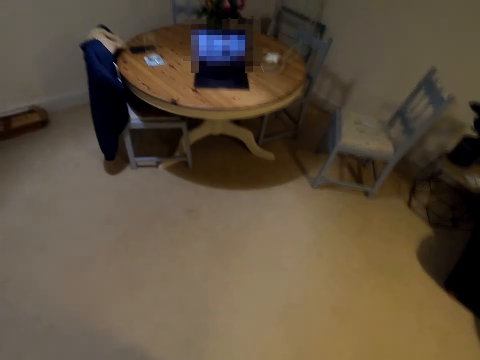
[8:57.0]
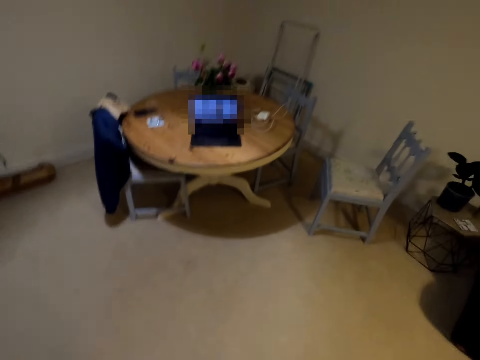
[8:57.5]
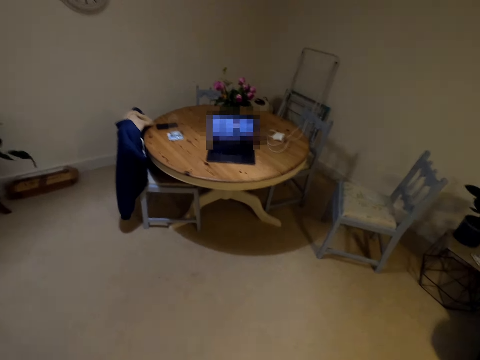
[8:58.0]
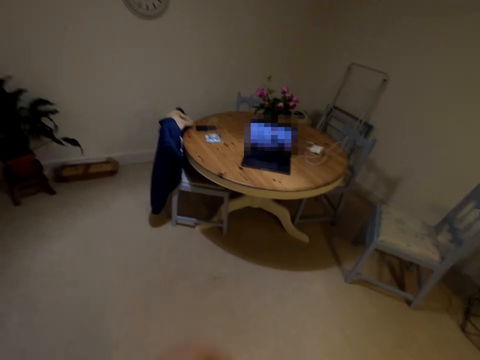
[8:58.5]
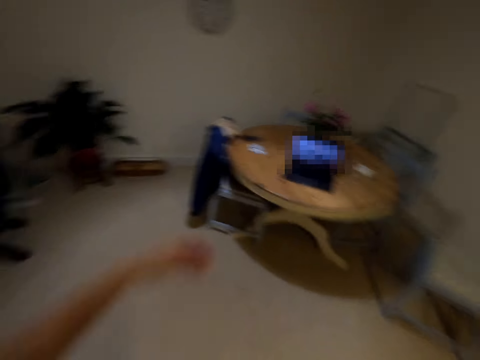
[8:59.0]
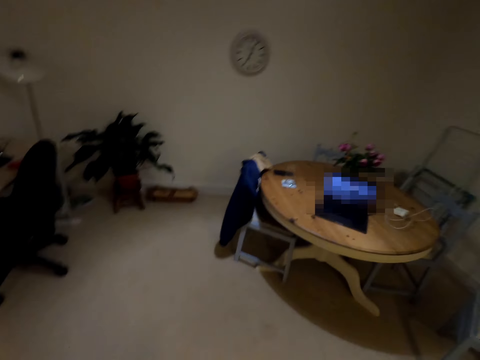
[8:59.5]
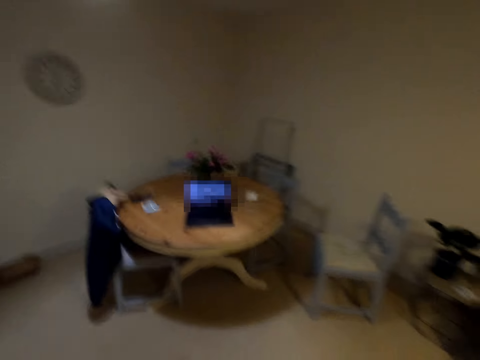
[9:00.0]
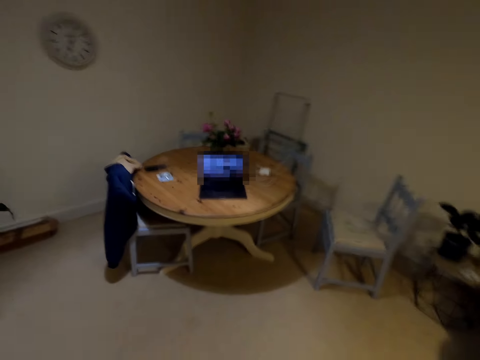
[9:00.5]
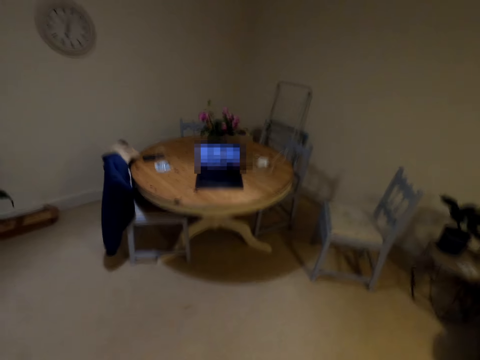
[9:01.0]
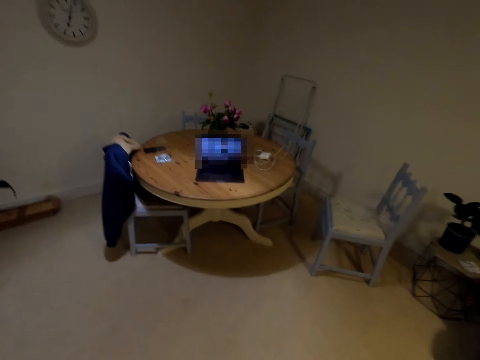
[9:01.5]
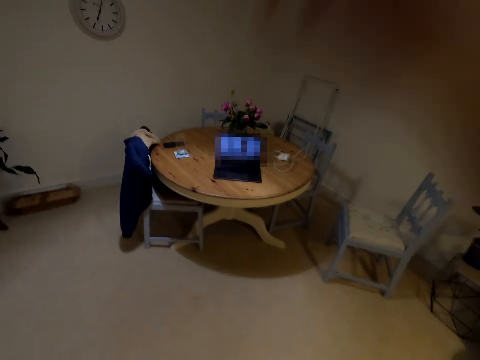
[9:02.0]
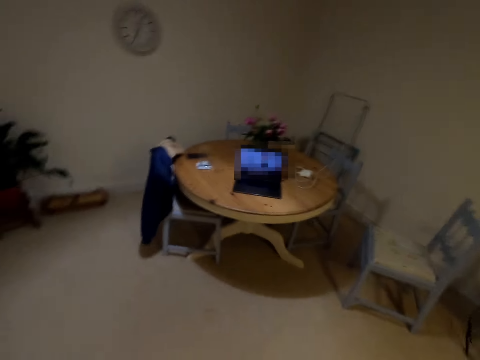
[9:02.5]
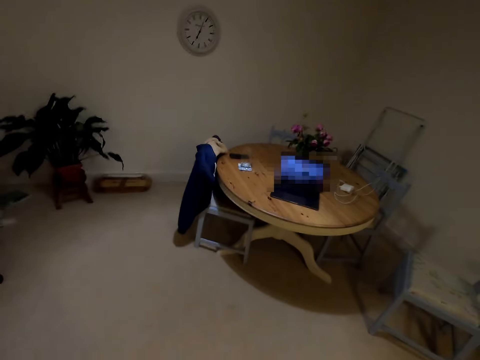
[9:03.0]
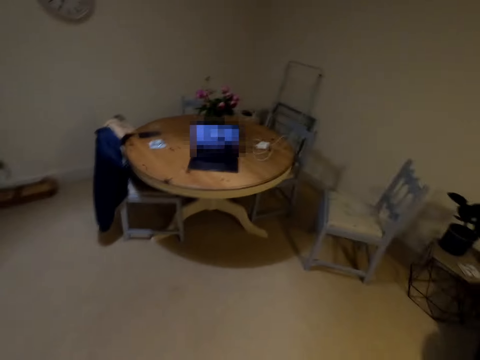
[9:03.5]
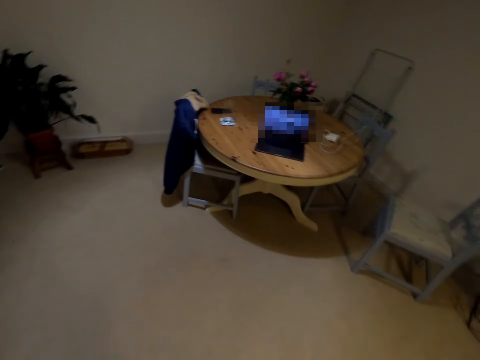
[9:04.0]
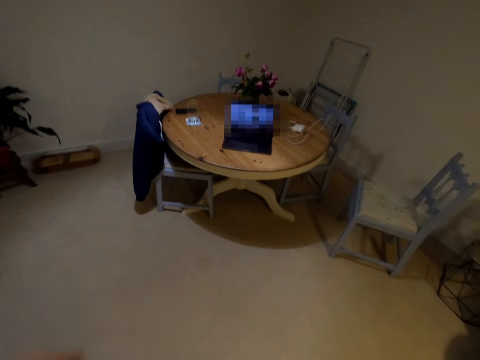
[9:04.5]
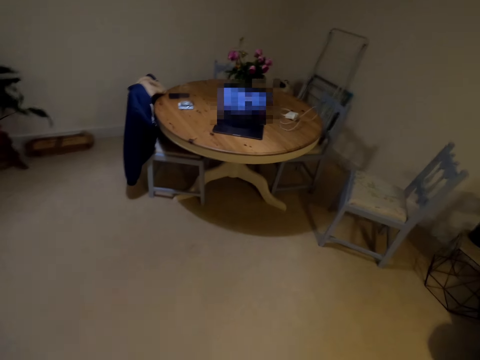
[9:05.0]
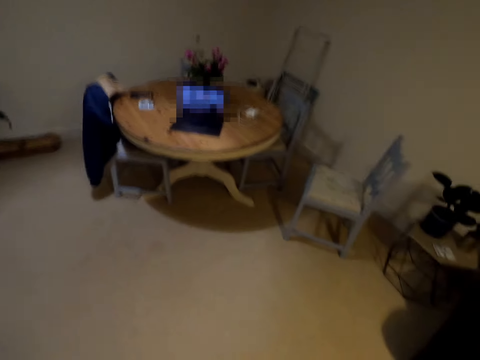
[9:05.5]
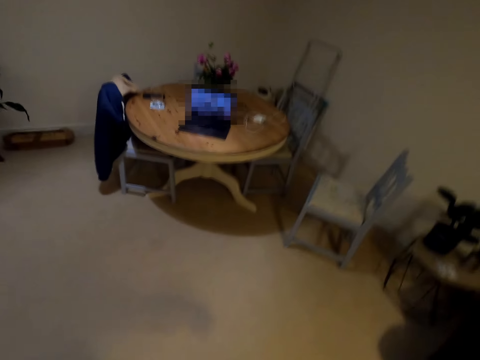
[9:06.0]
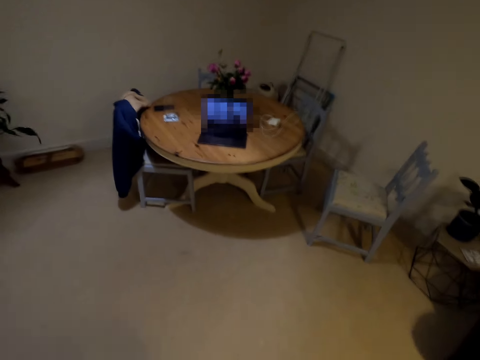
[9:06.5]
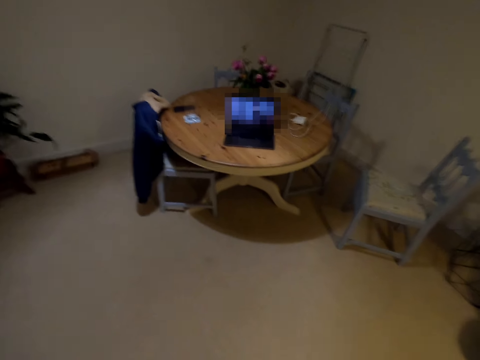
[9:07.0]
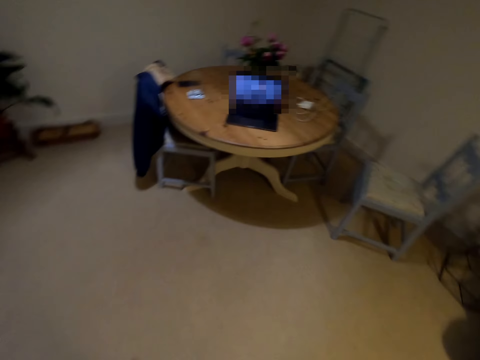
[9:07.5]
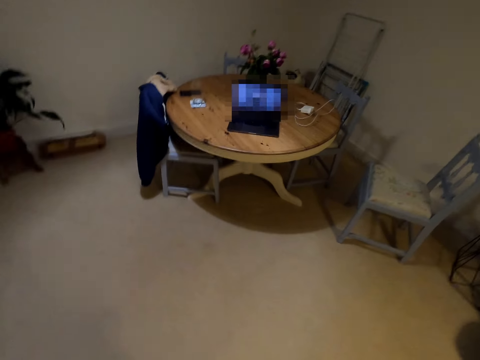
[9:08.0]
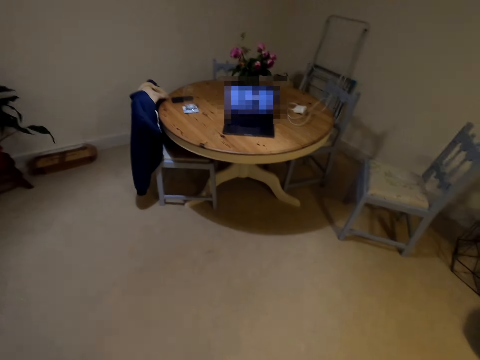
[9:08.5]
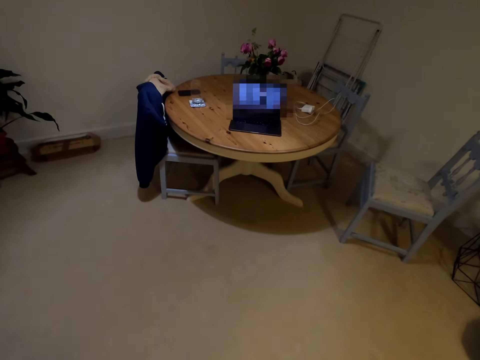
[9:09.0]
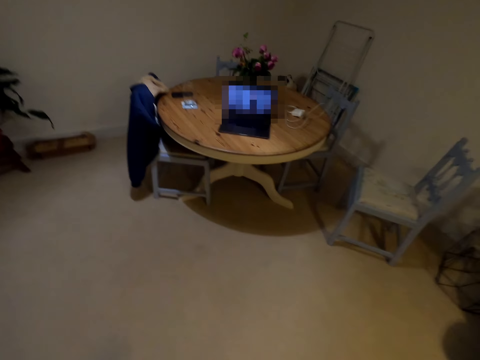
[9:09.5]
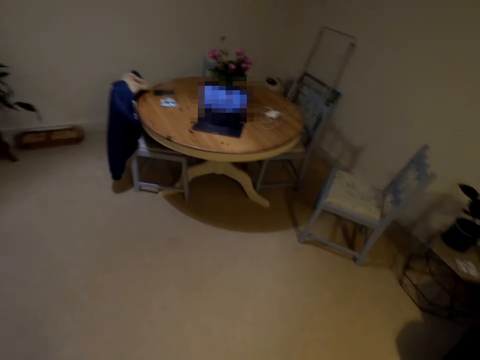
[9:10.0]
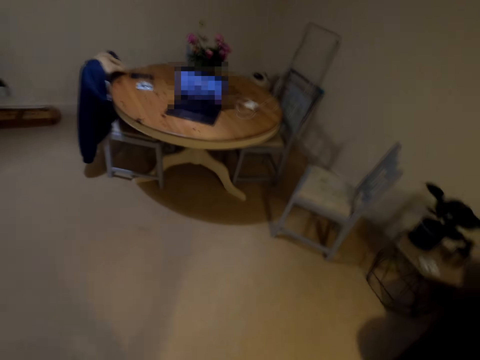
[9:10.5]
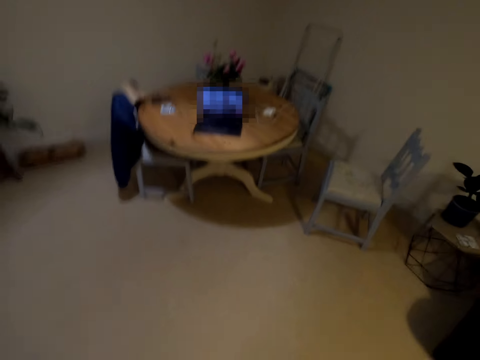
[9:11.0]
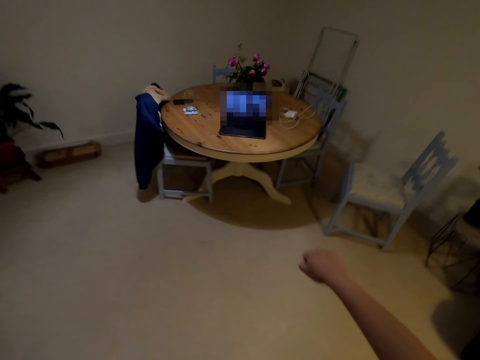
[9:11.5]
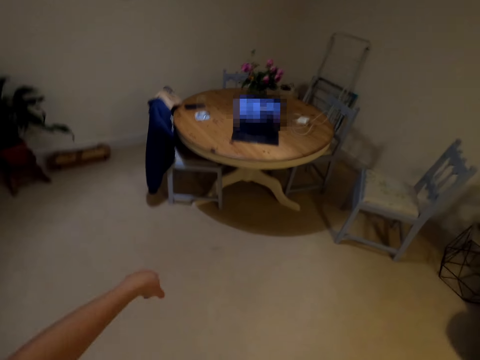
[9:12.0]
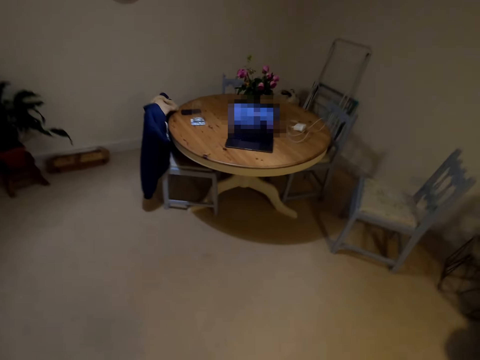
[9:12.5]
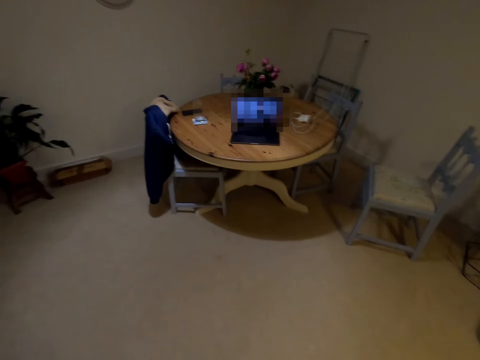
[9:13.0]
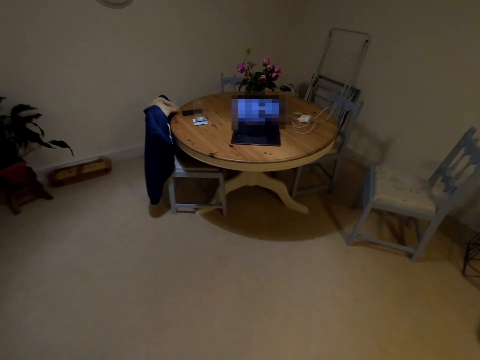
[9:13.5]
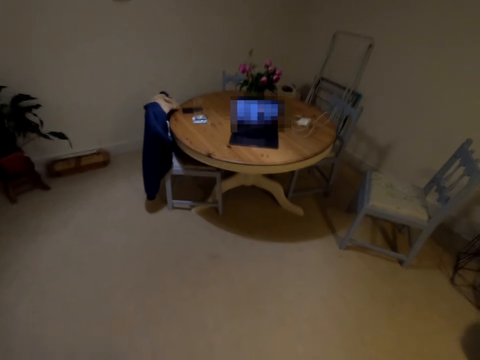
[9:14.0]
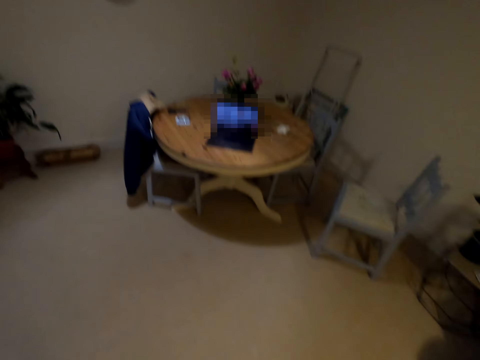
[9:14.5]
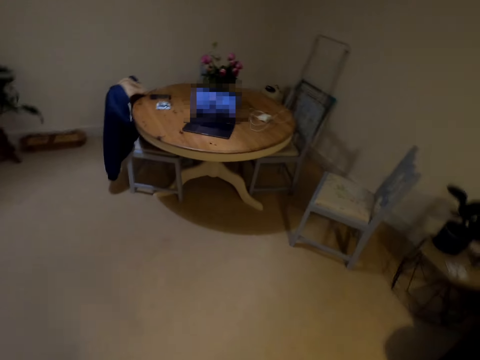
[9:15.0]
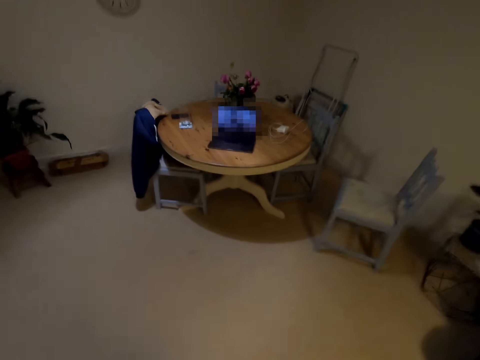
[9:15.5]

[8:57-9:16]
The camera wearer looks around. She lifts her hand up.

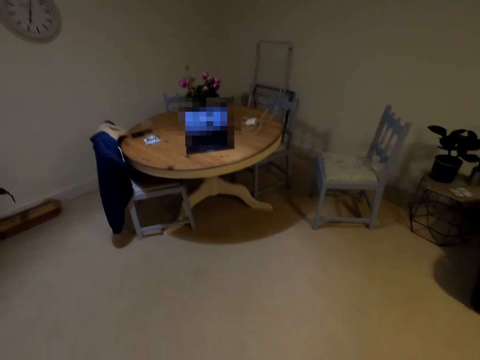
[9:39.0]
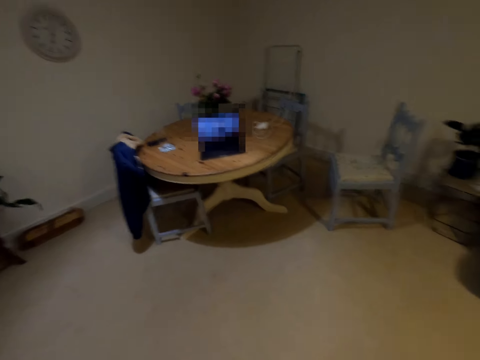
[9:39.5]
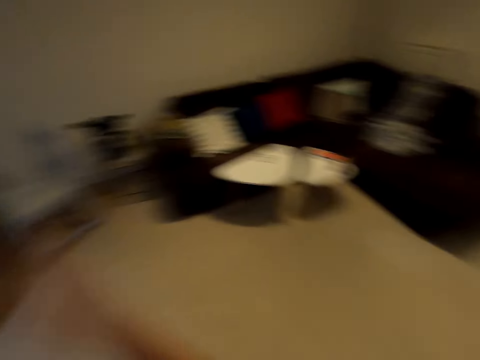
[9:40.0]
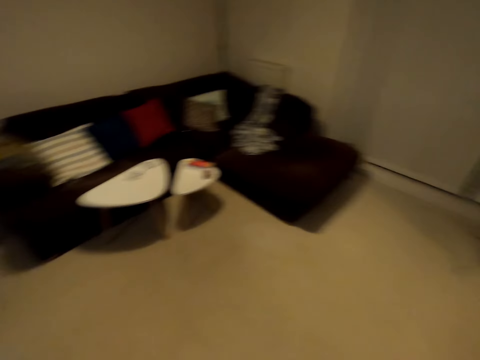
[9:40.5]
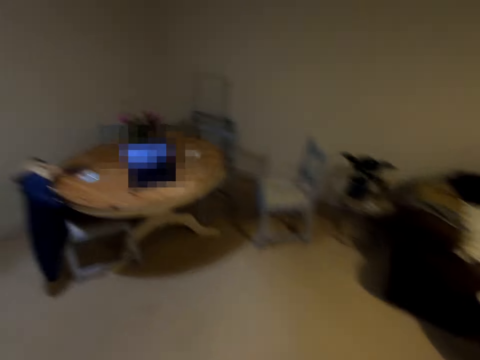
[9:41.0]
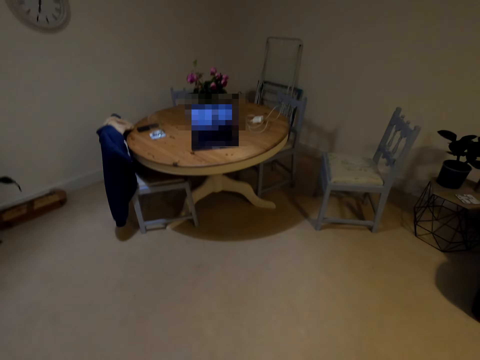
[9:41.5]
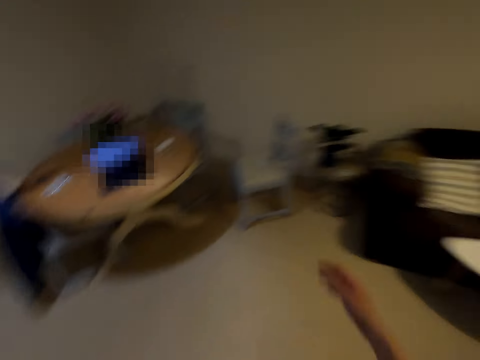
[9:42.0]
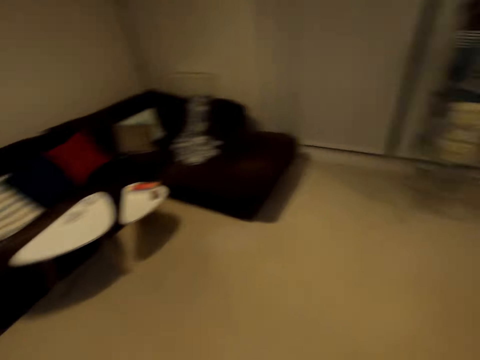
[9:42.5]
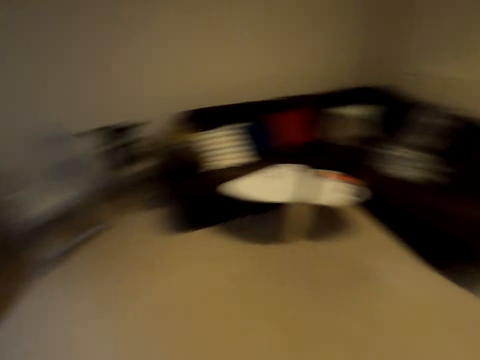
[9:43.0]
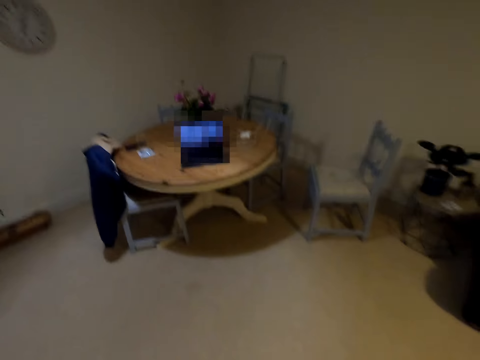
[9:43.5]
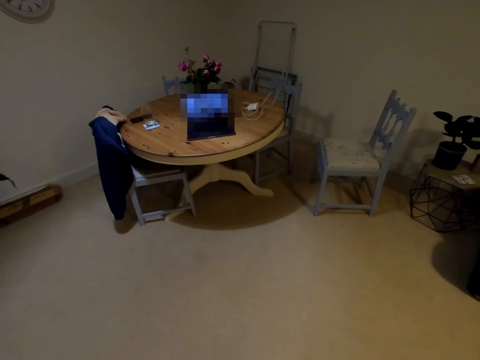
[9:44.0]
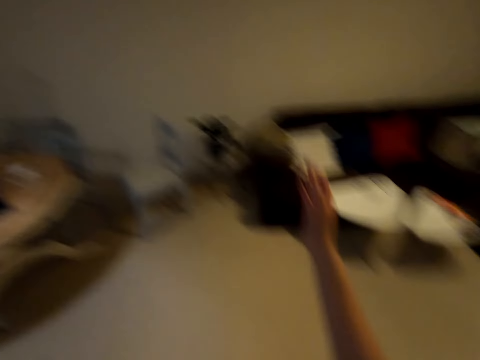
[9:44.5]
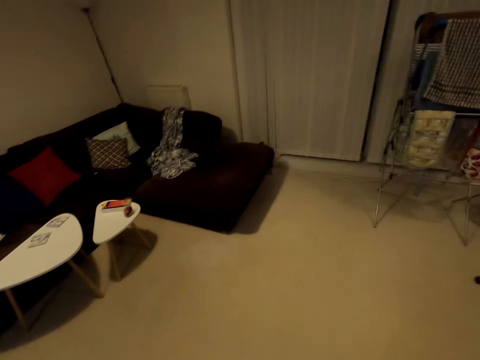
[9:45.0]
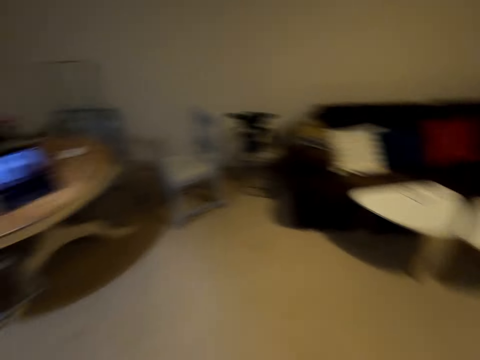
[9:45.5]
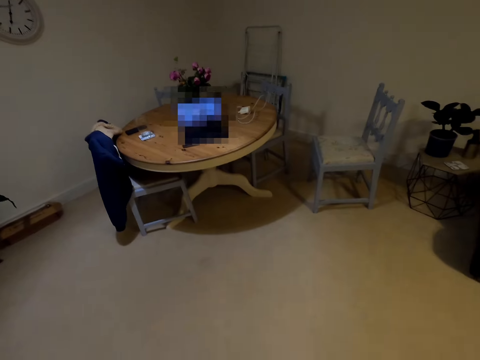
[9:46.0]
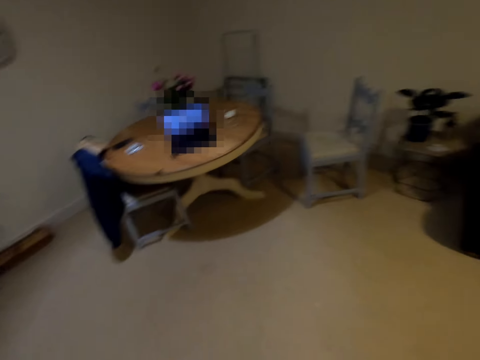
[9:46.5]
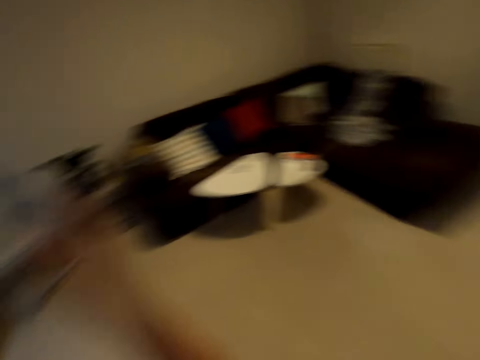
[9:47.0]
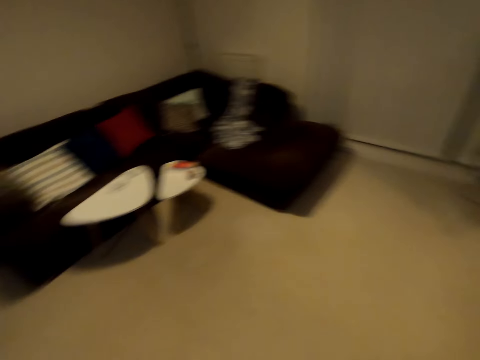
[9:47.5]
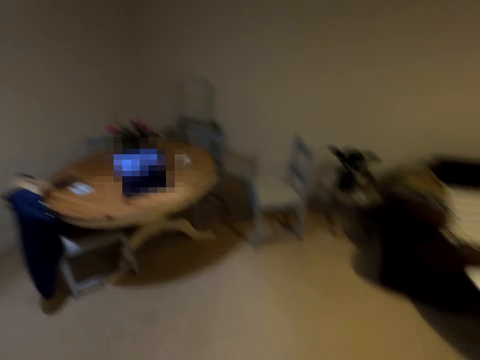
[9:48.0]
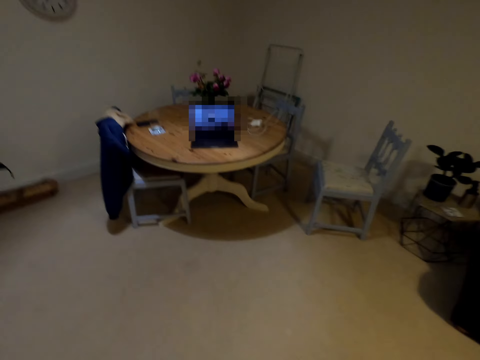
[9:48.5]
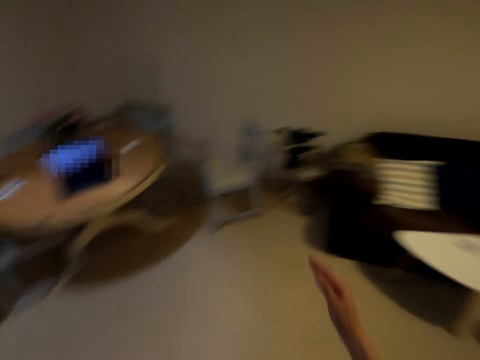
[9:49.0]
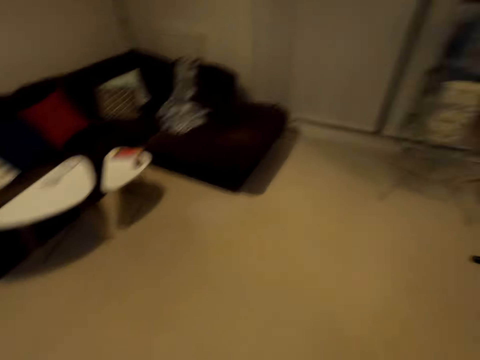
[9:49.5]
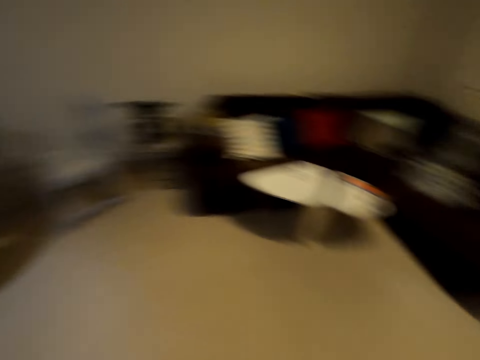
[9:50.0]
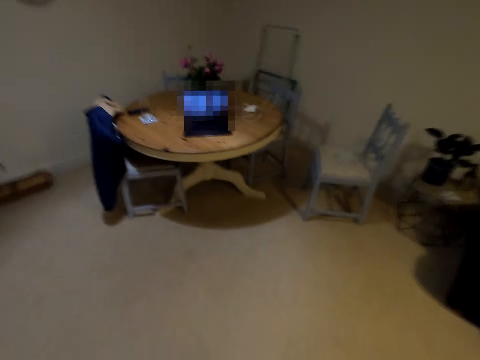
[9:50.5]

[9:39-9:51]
The camera wearer lifts her hand up. She turns around. She dances in the house. She lifts her hand up. She lifts her hand up again. She turns around. She dances in the house. She lifts her hand up.
